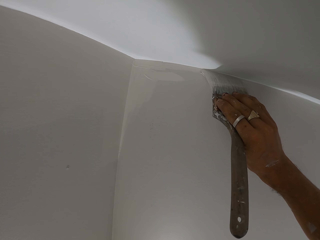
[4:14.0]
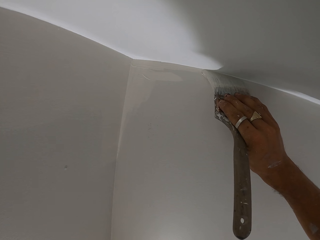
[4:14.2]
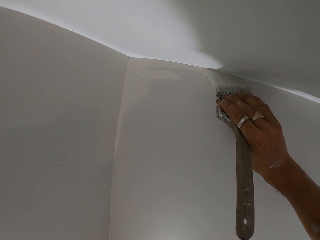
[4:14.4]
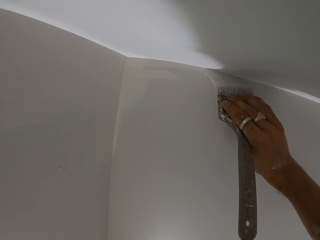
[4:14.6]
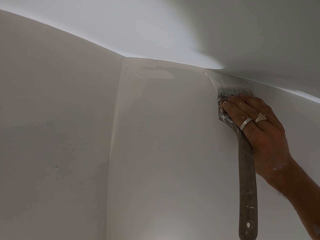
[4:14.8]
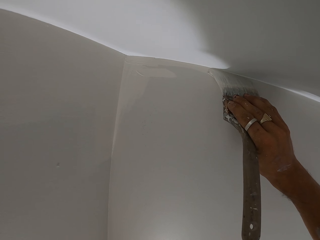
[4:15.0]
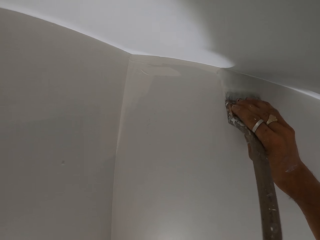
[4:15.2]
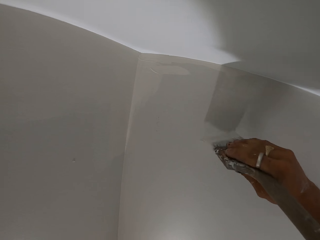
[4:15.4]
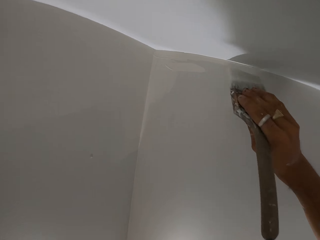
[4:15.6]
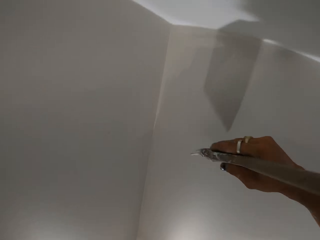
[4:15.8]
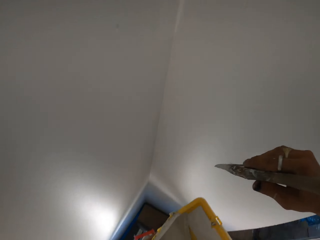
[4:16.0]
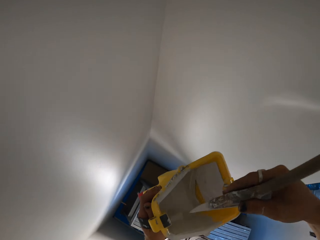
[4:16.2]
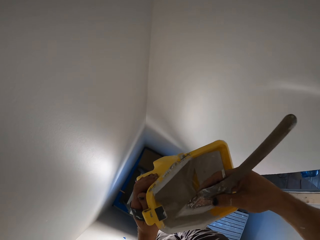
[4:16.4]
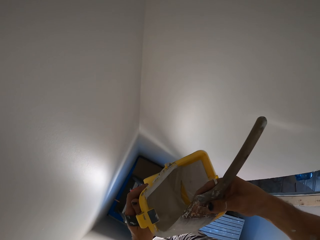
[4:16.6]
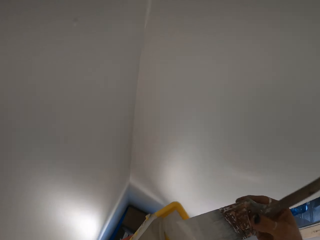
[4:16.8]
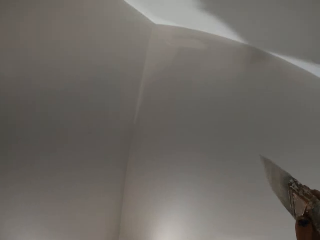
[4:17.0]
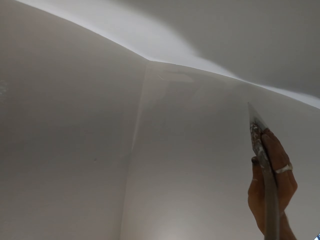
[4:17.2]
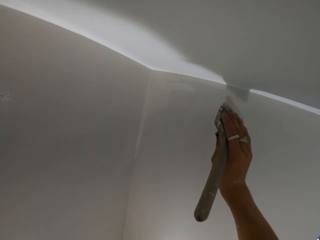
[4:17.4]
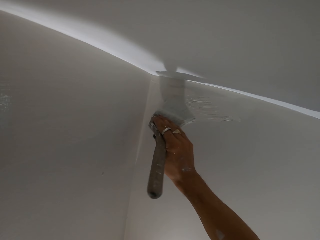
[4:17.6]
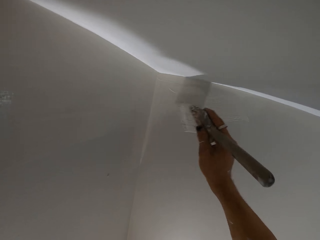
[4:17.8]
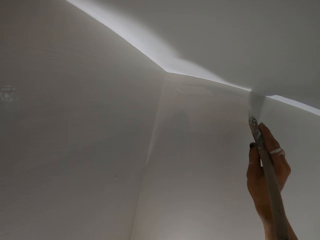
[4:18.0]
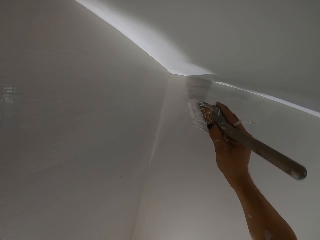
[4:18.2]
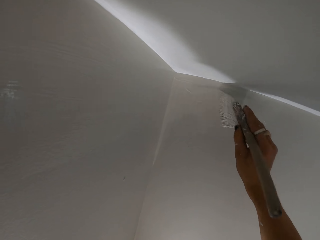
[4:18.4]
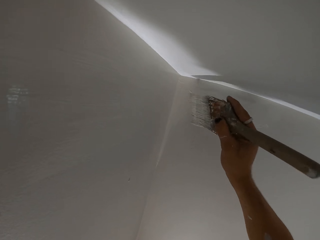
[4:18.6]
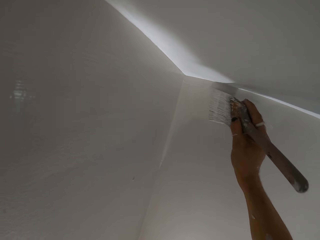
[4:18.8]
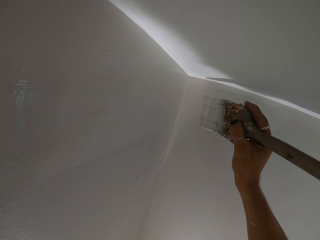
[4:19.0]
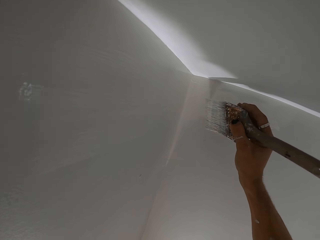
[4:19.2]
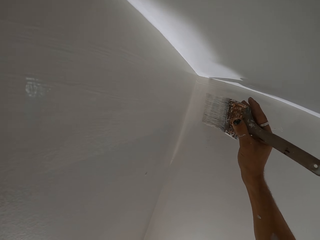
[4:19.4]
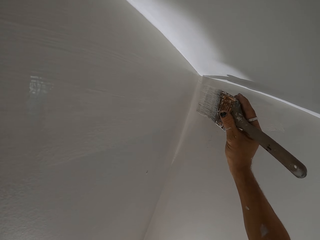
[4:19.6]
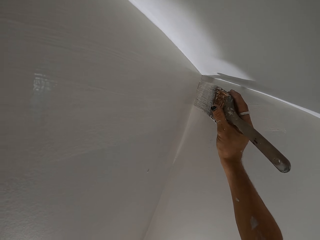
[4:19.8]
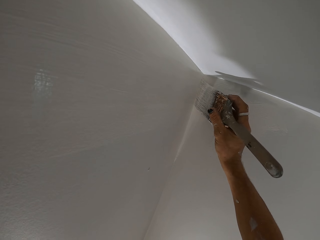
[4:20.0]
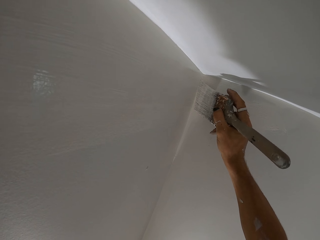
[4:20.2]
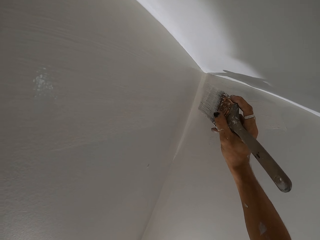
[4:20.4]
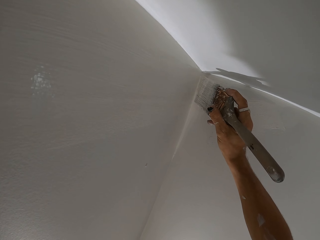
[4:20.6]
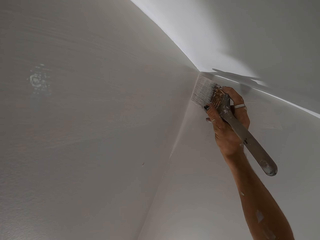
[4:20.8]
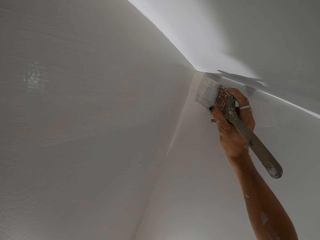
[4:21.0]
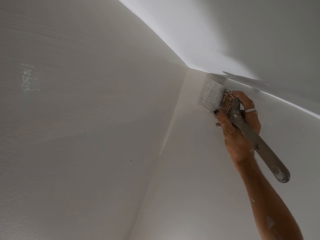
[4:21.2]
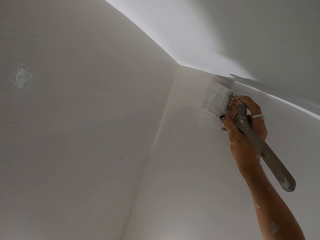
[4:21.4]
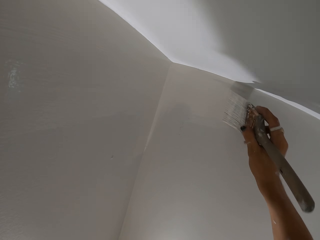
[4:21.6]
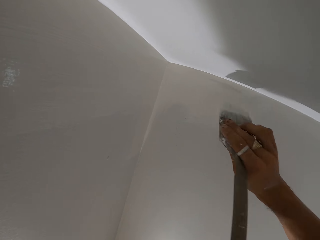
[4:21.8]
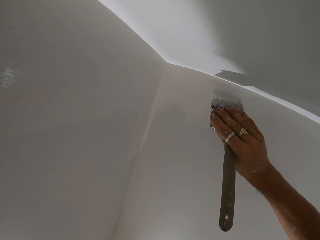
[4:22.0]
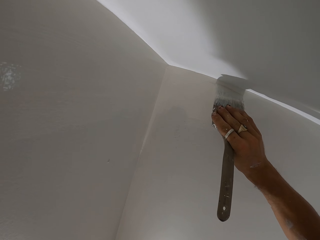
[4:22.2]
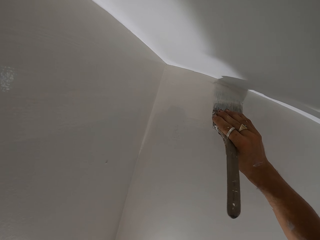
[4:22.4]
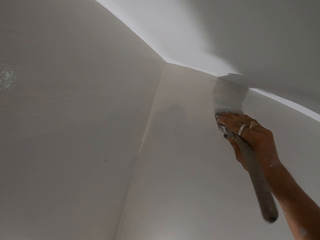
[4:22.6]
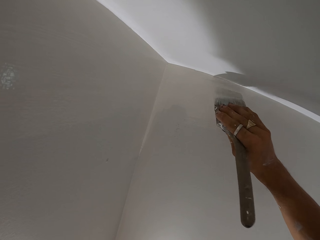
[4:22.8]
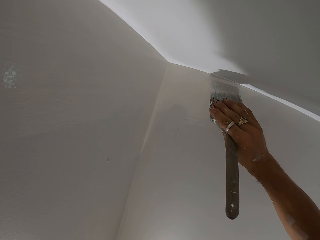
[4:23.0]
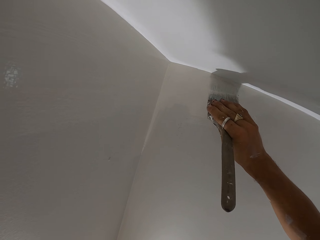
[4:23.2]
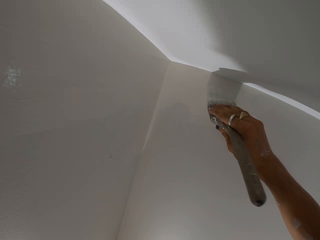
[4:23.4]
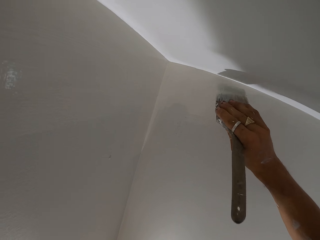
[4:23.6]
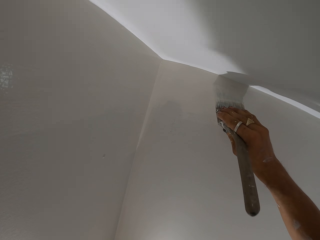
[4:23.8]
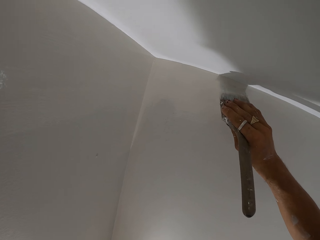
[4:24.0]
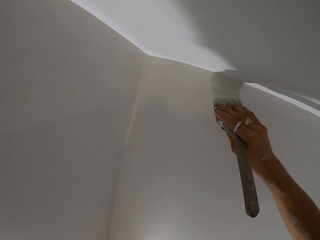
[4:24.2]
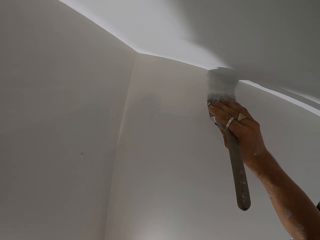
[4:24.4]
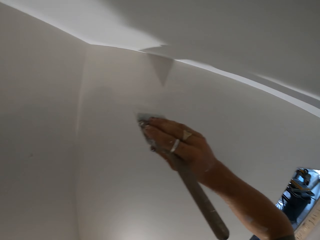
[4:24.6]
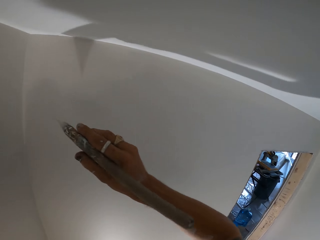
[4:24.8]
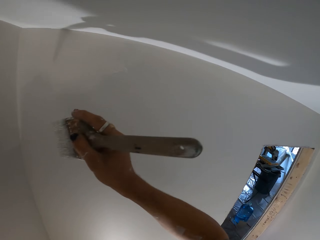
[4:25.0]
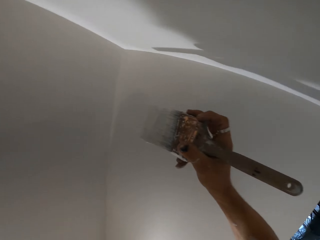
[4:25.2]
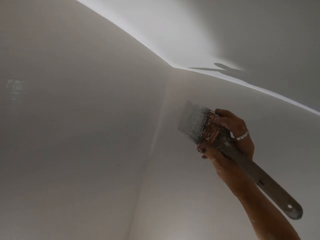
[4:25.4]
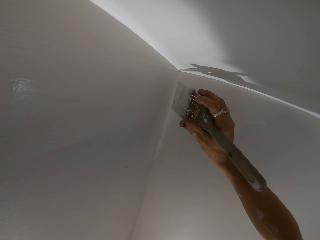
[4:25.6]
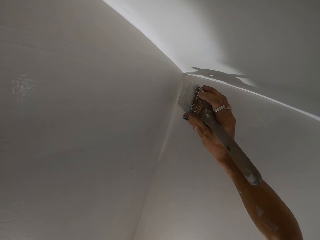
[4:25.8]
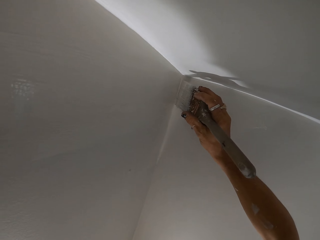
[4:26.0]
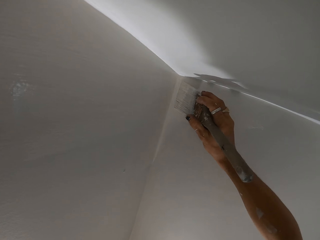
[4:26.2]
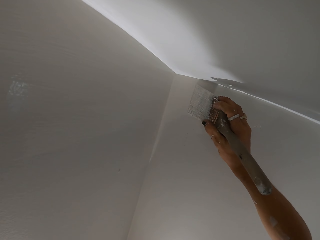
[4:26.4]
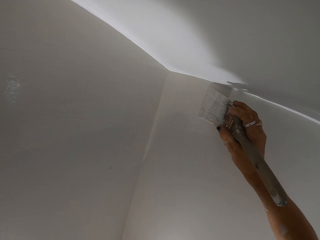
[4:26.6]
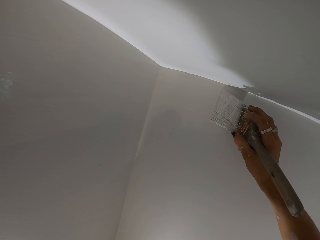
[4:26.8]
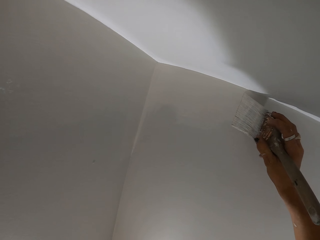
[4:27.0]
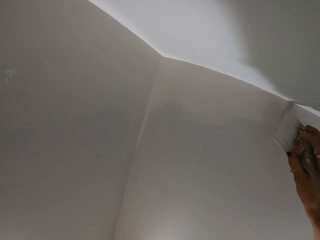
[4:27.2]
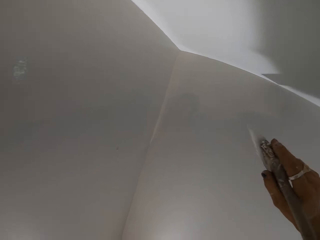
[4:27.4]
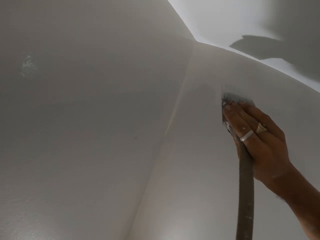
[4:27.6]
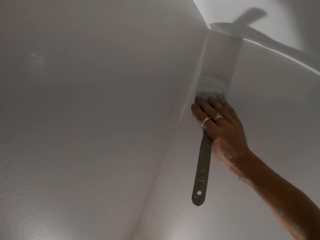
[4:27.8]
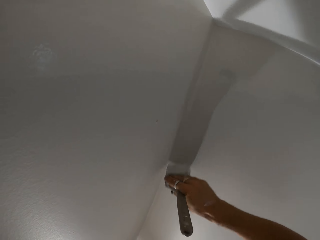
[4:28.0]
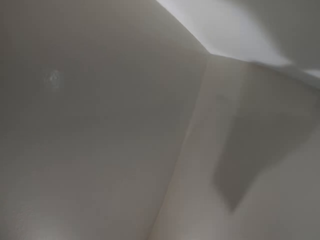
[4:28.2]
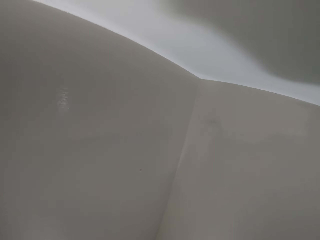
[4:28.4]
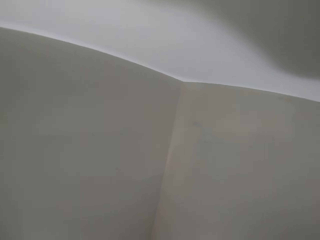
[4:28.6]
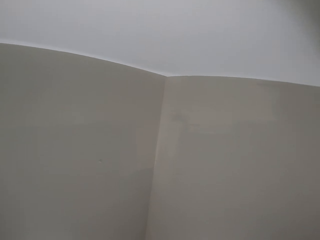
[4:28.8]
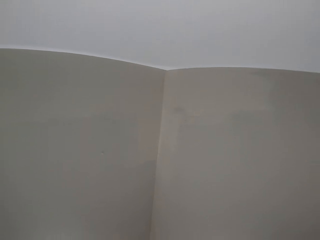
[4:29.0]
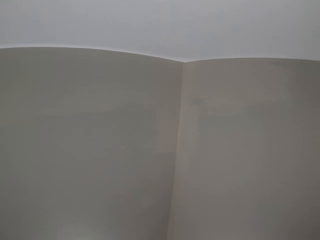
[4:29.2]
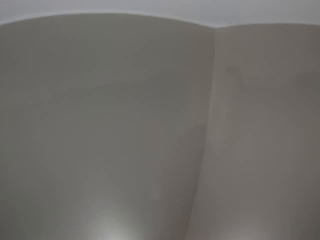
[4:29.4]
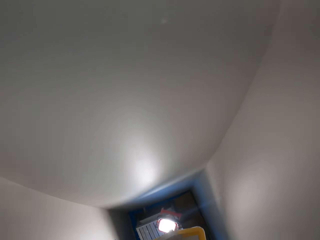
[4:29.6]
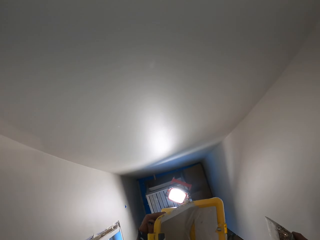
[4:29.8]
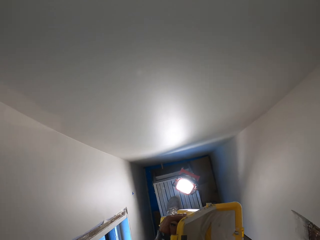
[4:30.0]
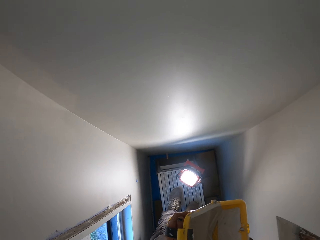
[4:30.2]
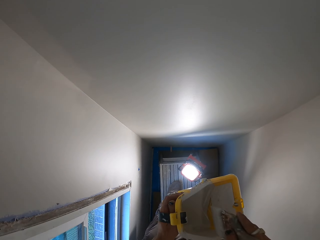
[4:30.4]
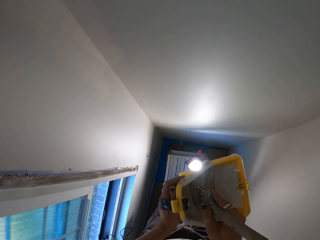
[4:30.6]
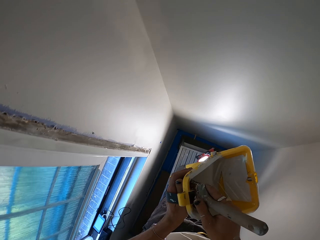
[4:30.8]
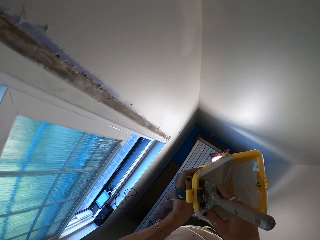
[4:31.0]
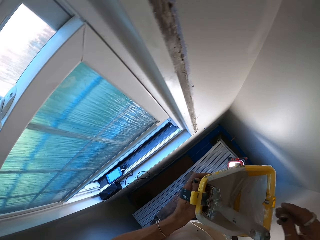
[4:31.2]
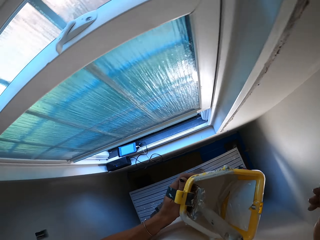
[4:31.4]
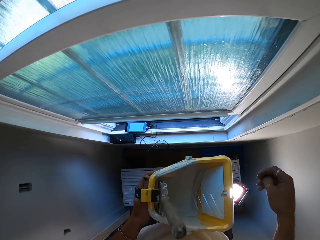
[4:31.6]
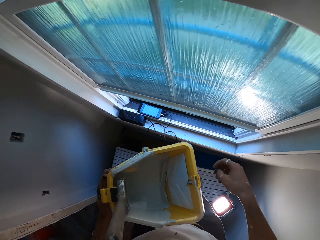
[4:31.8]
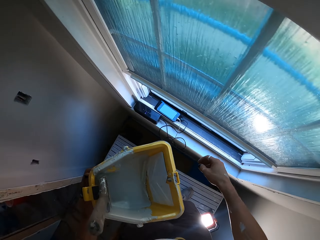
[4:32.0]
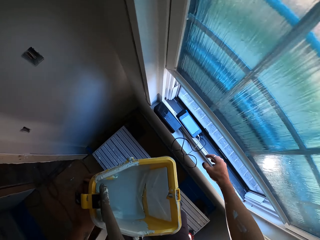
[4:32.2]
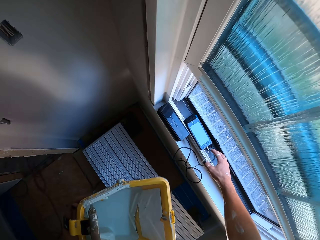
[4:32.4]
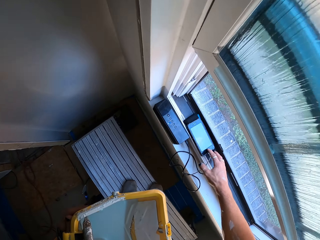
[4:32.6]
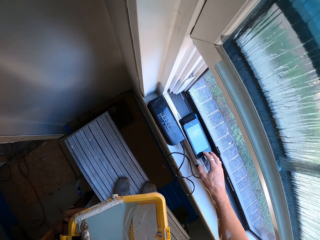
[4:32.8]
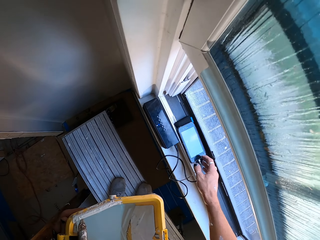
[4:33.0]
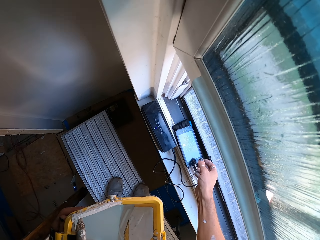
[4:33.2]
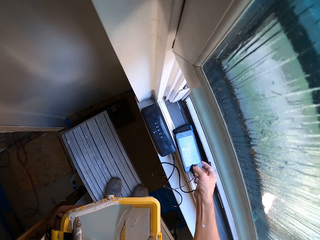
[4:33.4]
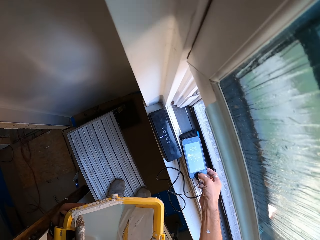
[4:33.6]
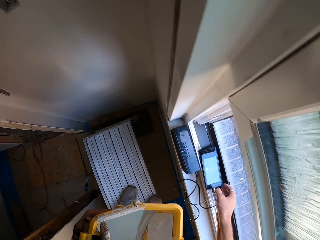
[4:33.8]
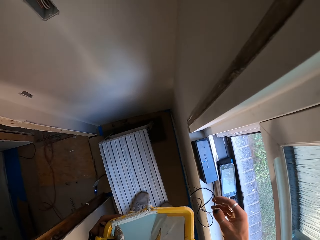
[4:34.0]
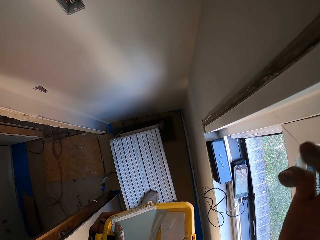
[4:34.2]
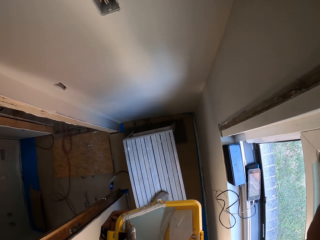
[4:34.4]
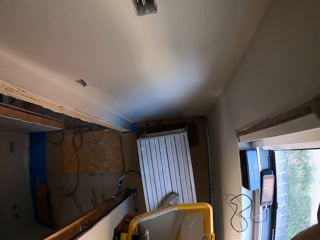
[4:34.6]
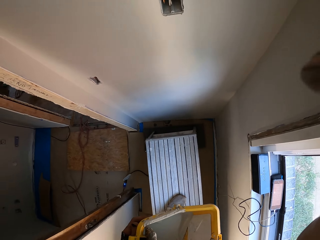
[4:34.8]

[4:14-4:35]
The camera wearer dips the paint brush in the paint can. They paint the wall. They look around. They put the paint brush in the container. They dip the paint brush in the paint can. They operate the phone. They adjust the camera.
